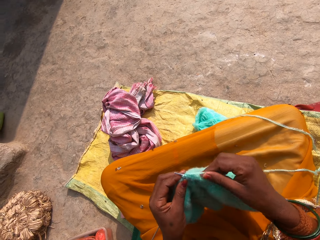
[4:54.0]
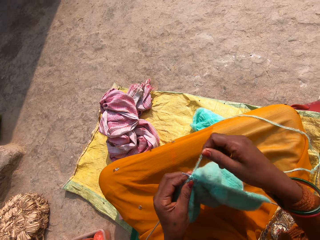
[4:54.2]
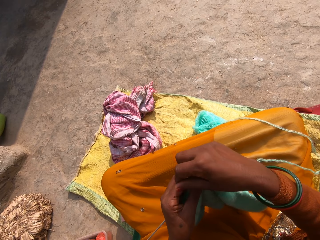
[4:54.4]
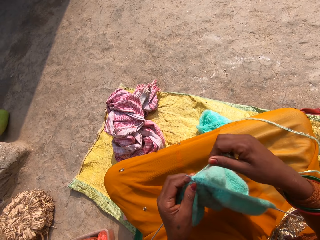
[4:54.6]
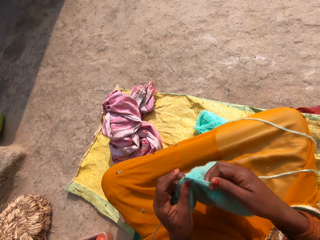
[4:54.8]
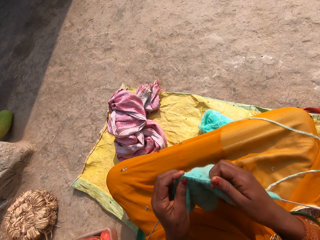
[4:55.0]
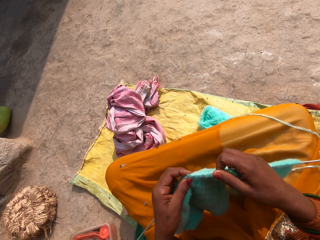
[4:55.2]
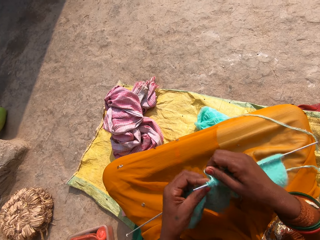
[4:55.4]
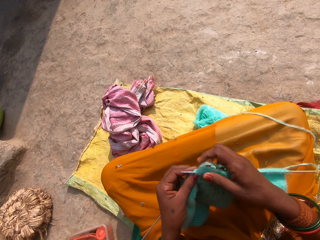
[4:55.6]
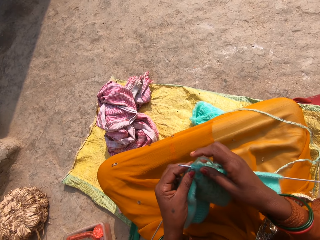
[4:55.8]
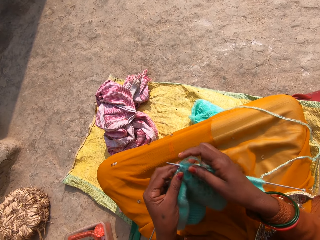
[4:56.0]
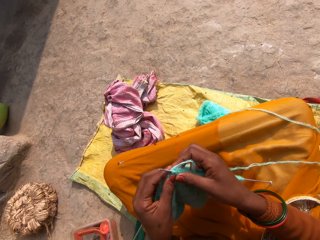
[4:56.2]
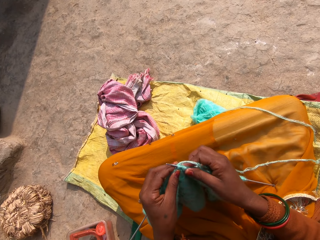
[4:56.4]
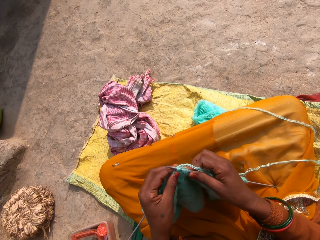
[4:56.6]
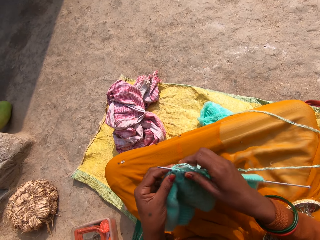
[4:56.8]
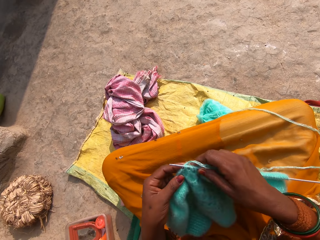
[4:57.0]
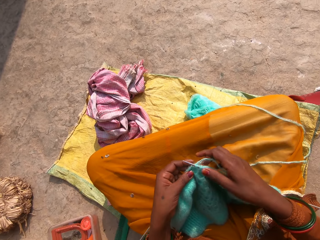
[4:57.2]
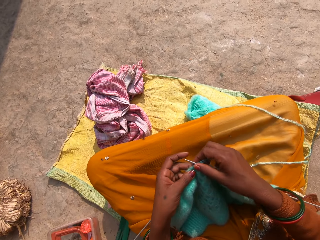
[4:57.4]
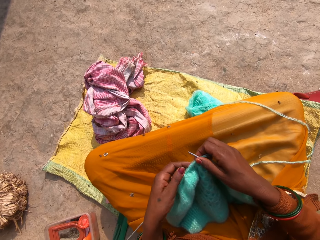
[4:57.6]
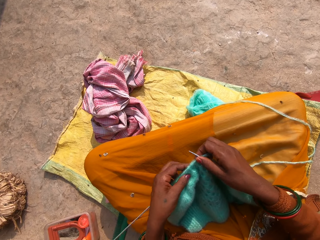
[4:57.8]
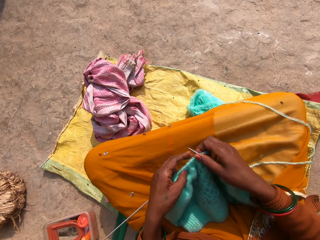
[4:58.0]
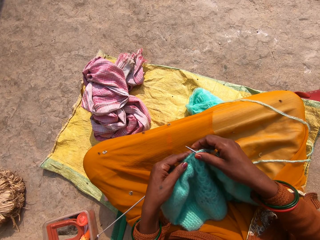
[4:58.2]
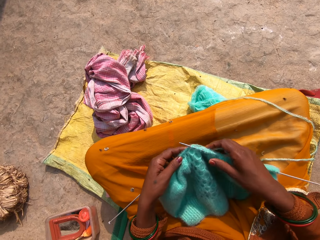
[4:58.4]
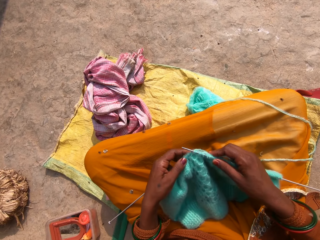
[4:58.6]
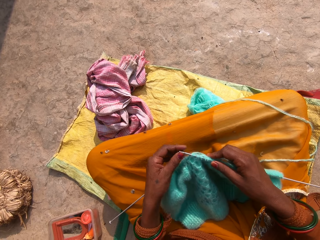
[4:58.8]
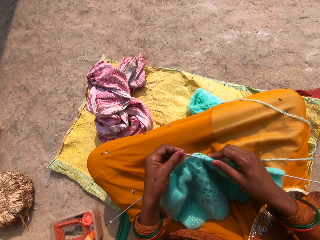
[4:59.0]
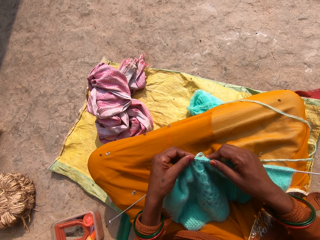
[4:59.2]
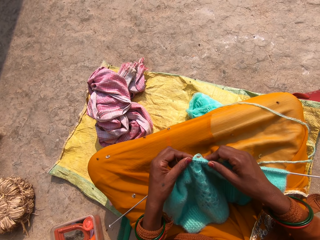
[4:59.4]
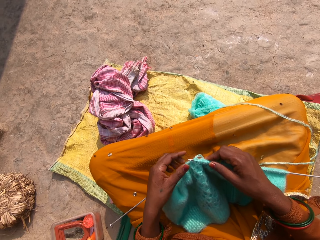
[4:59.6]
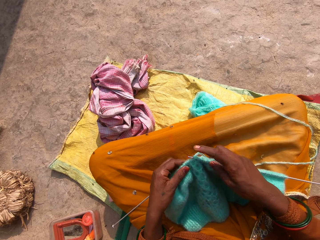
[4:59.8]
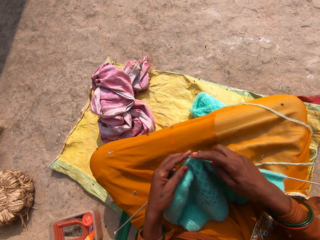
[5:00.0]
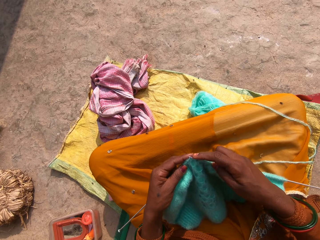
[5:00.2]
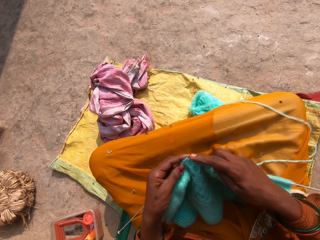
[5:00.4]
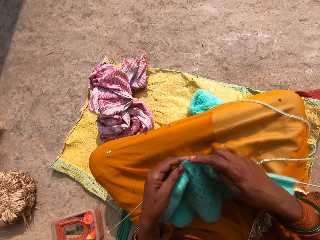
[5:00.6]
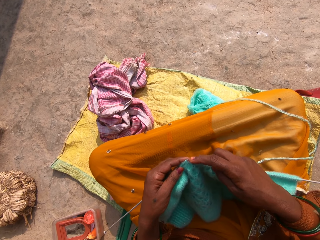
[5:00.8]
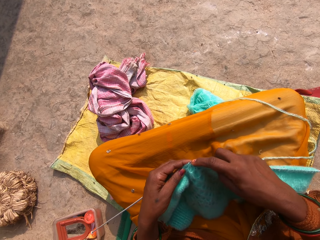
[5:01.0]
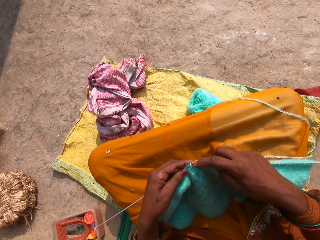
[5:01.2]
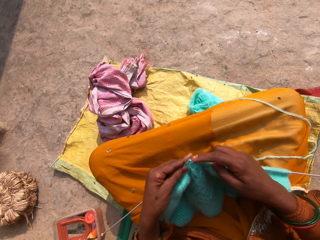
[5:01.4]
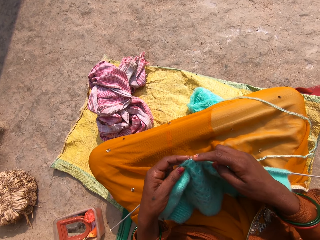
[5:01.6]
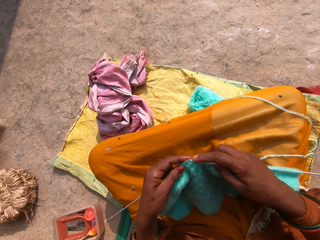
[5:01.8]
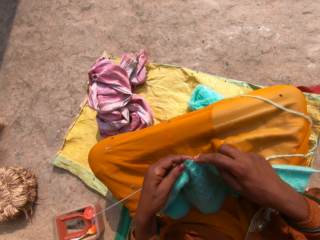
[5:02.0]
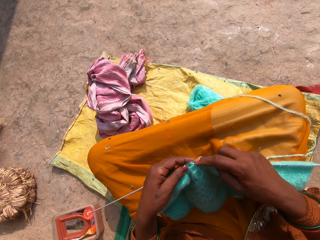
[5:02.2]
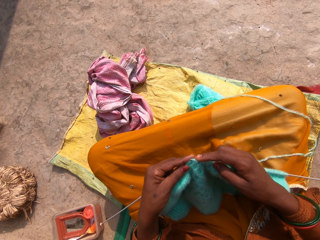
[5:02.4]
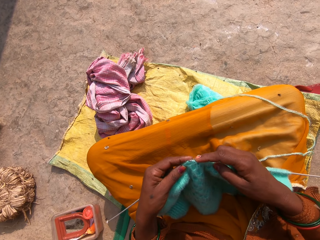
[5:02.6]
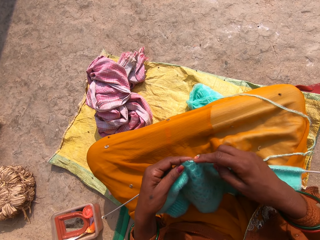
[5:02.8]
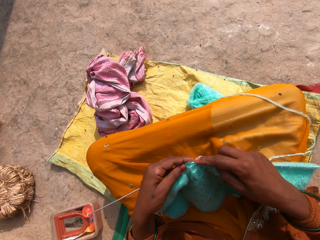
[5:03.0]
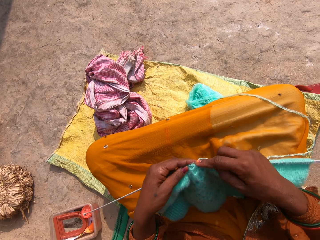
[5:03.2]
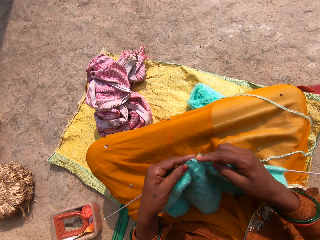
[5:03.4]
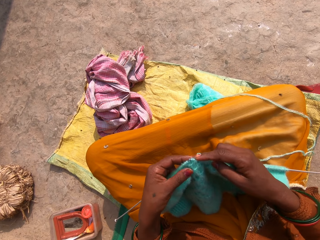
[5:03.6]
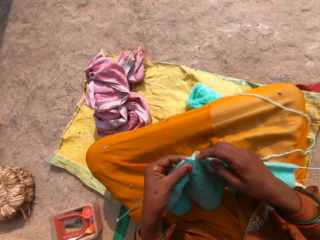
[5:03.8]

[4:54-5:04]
The camera wearer holds the fabric. They move the fabric on the crochet. They knit. They move their hands on the fabric. They press the crochet with a finger. They raise their left hand. They return the hand on the knitted fabric. They knit the fabric.

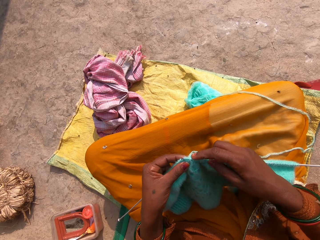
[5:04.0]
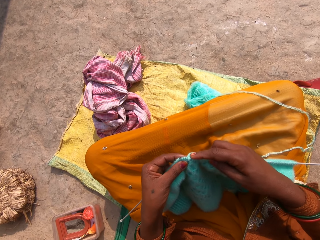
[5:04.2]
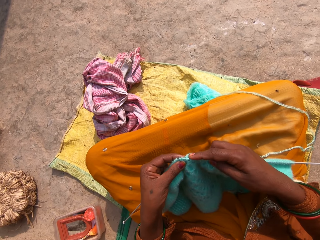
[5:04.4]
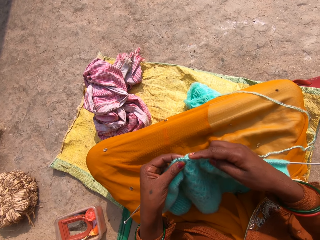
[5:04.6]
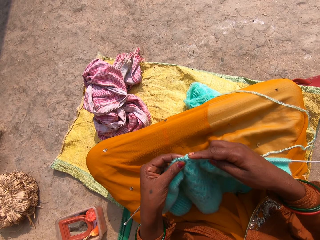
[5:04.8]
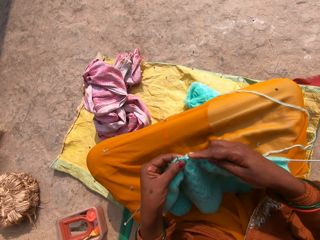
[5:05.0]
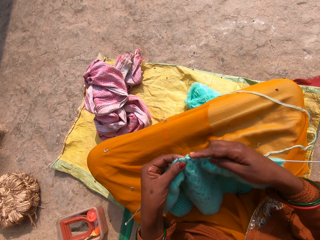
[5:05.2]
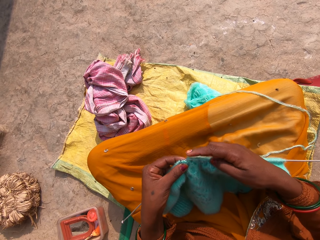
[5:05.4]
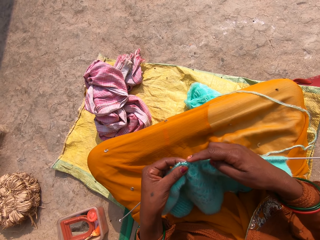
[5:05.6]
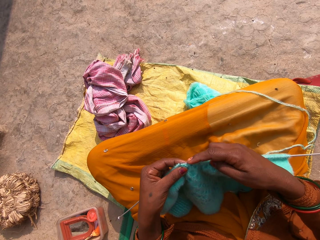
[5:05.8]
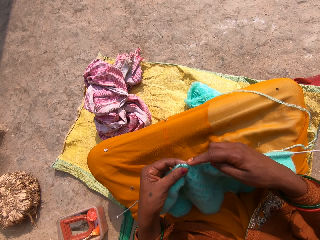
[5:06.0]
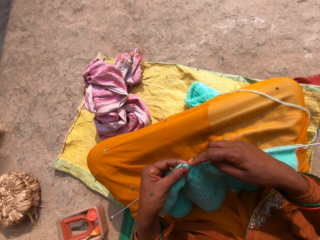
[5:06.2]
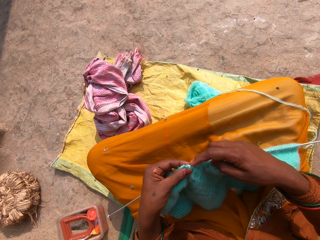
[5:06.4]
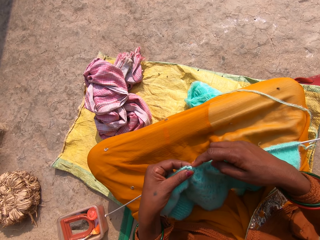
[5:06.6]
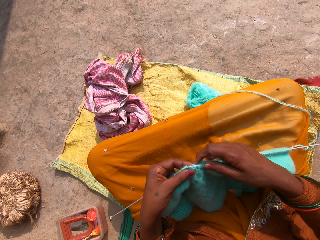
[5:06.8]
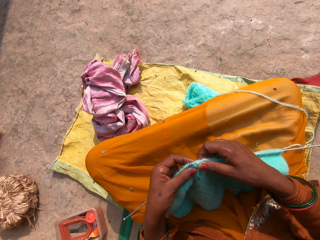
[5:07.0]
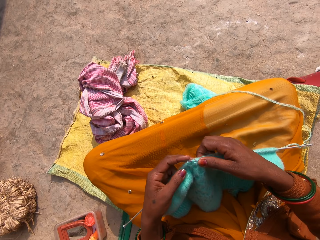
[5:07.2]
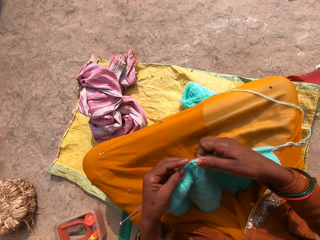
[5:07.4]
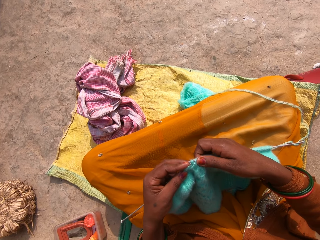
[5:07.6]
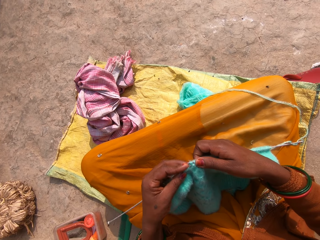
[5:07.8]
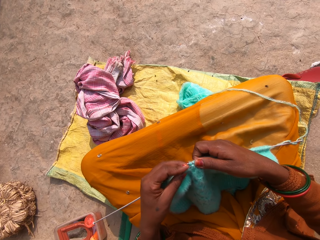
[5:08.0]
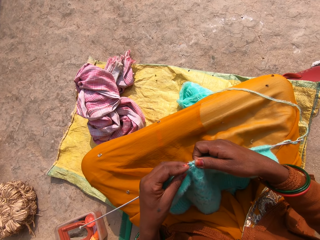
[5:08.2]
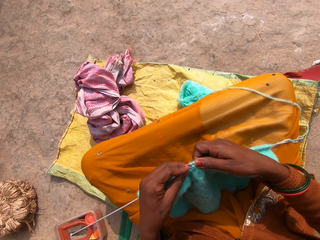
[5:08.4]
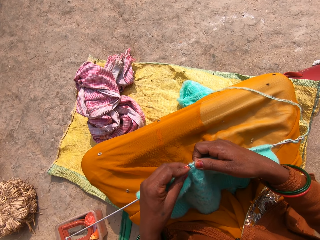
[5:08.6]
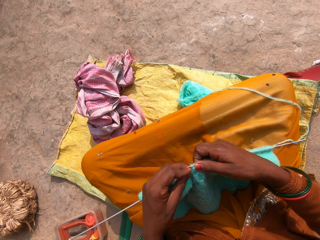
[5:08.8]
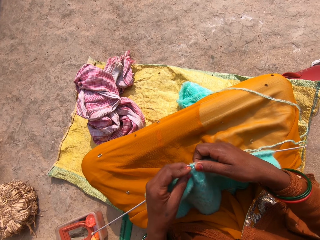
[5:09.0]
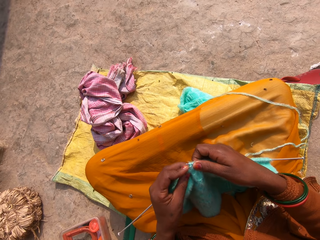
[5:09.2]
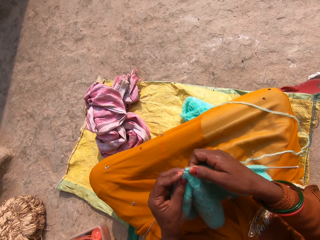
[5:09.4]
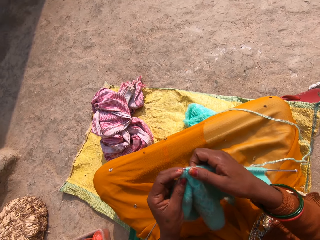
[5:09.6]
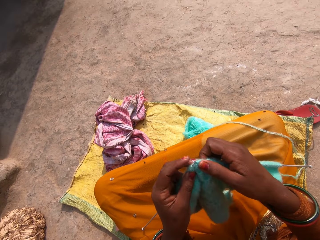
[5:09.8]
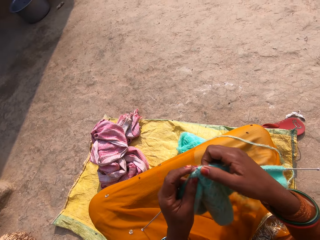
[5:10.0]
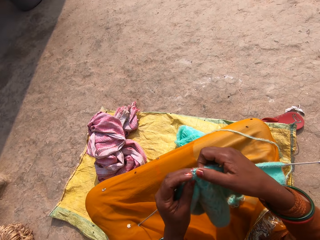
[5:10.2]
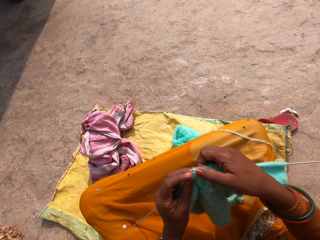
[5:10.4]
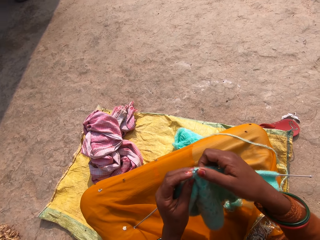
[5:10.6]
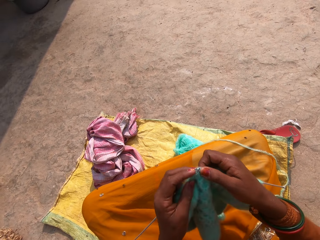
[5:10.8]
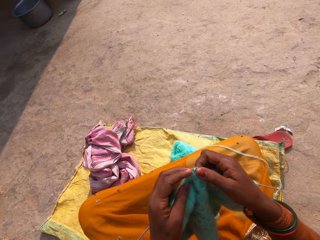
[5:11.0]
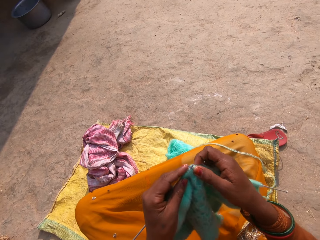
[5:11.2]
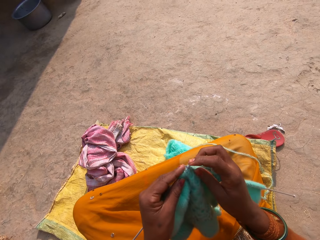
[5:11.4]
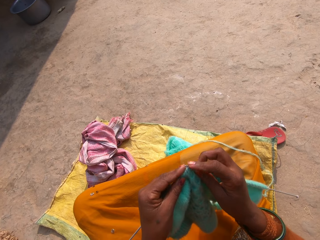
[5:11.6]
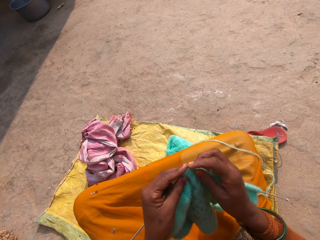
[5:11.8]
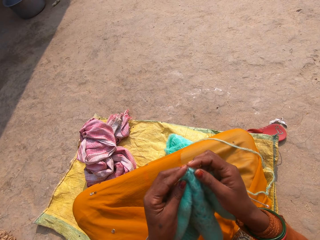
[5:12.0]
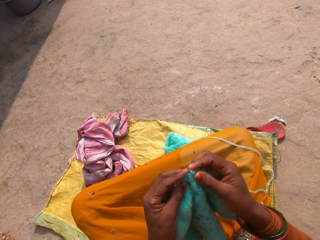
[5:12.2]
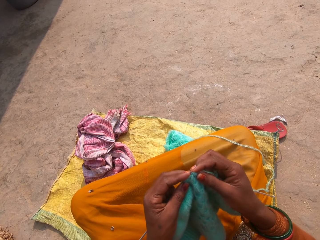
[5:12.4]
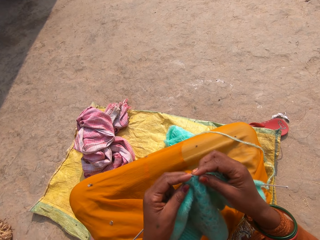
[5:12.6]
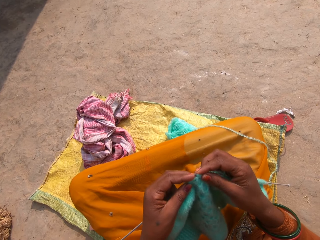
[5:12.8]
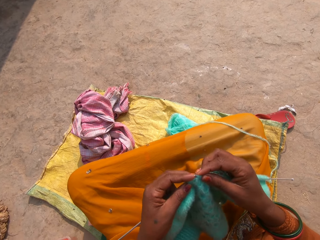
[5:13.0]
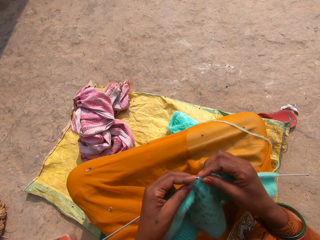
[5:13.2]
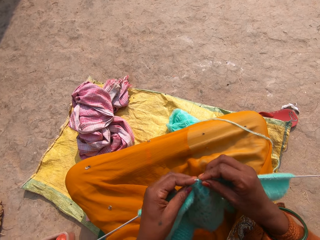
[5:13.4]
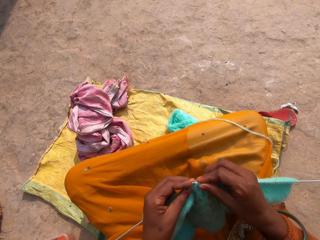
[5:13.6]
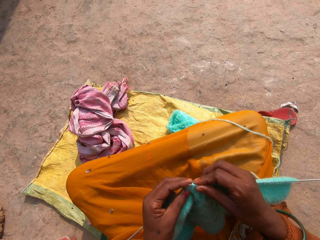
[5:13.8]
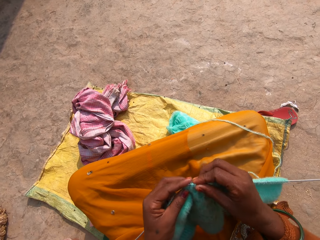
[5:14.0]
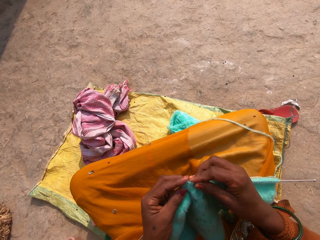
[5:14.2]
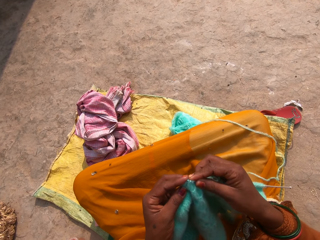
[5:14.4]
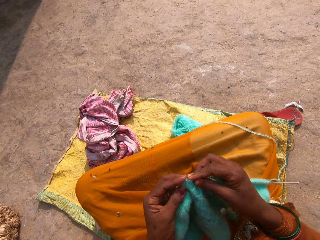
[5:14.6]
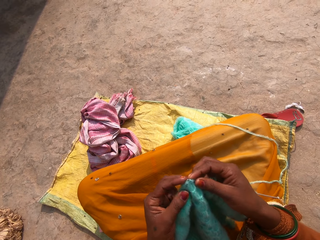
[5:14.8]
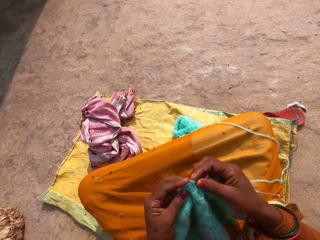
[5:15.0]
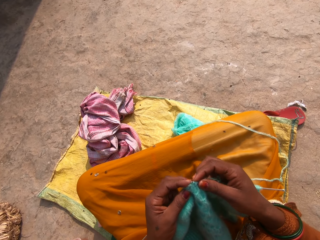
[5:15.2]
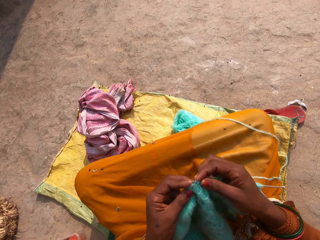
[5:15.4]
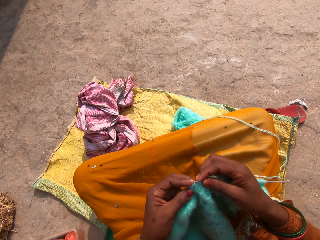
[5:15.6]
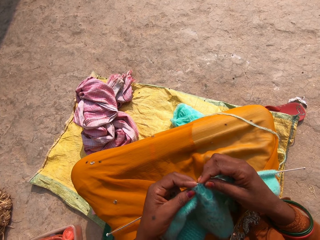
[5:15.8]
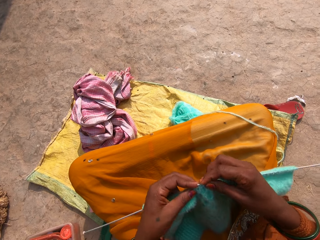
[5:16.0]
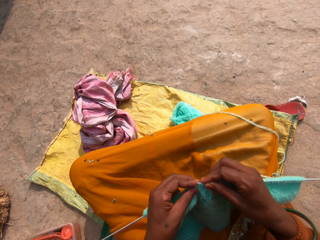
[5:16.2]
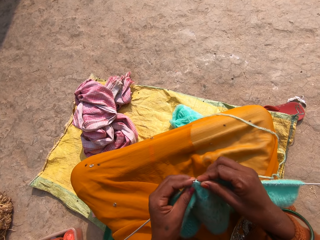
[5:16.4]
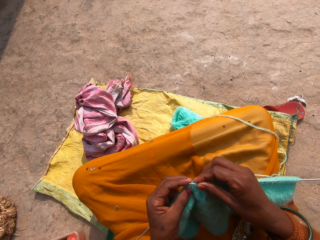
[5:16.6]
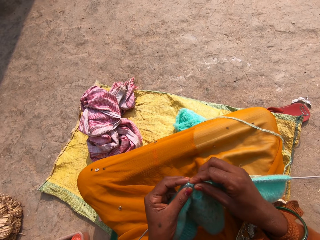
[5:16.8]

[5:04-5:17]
The camera wearer pushes the crochet on the fabric. They knit. They move their hands while knitting. They push the crochet with a finger. They knit the fabric. They move their fingers on the fabric while knitting.
